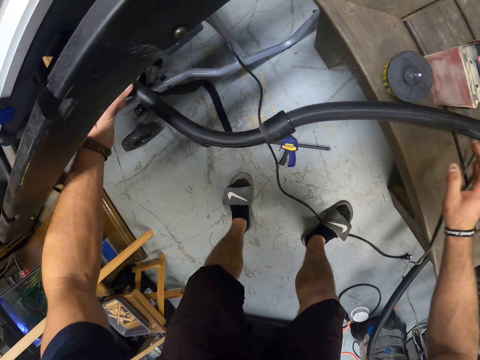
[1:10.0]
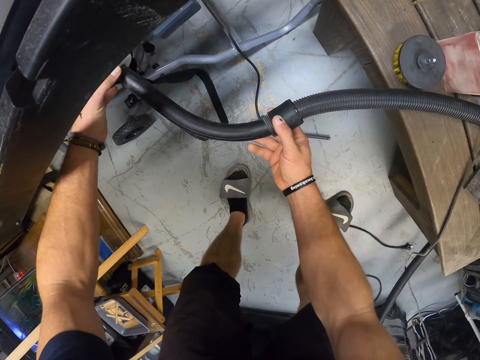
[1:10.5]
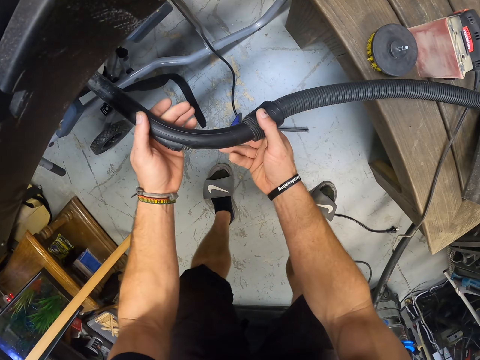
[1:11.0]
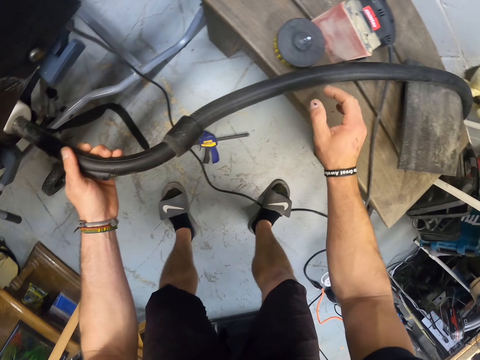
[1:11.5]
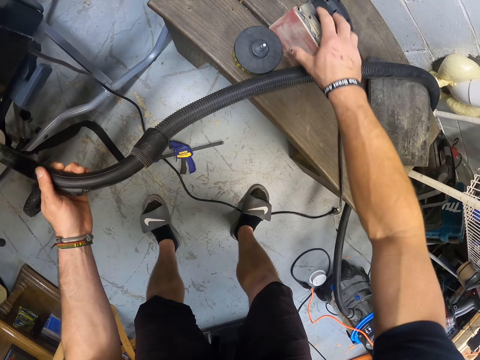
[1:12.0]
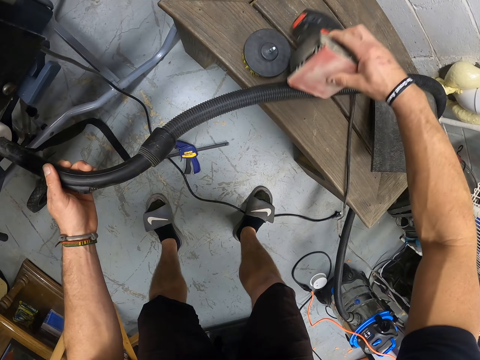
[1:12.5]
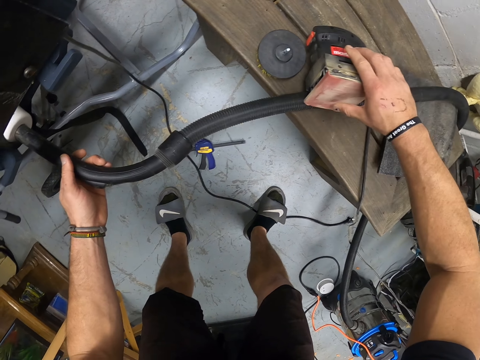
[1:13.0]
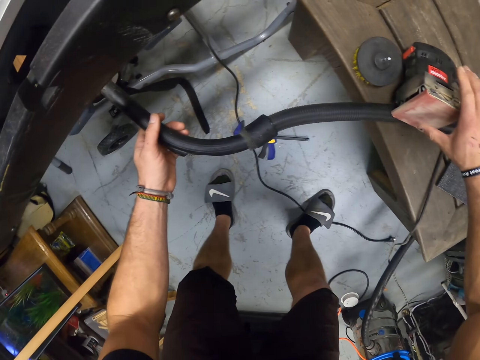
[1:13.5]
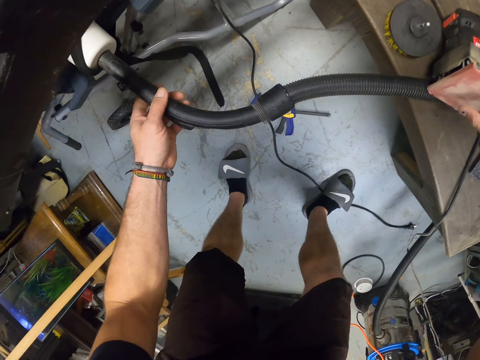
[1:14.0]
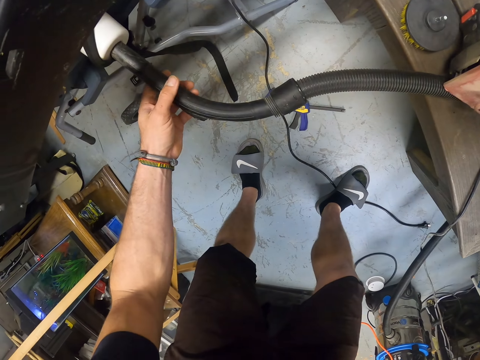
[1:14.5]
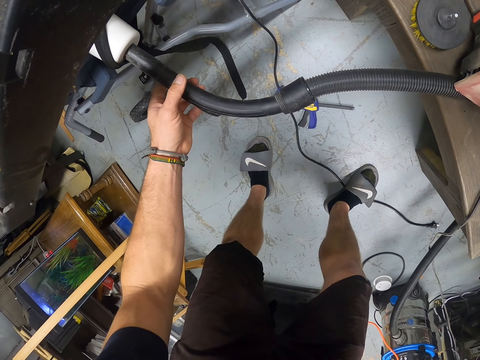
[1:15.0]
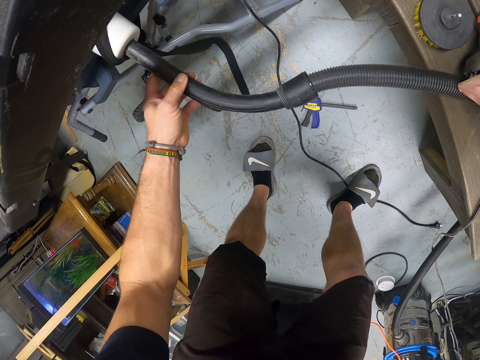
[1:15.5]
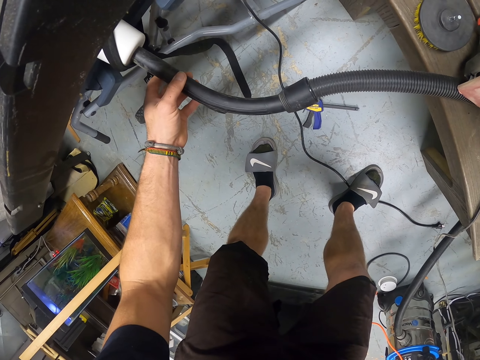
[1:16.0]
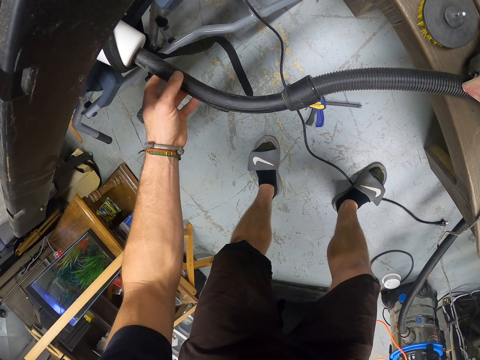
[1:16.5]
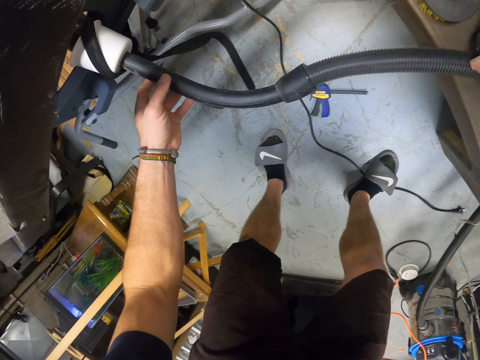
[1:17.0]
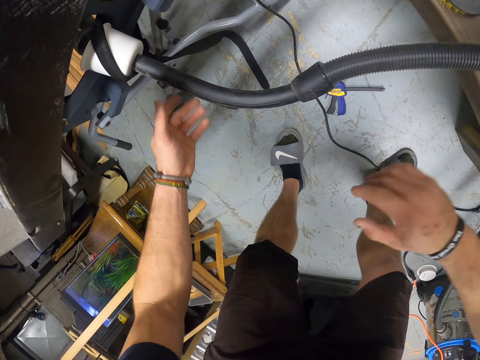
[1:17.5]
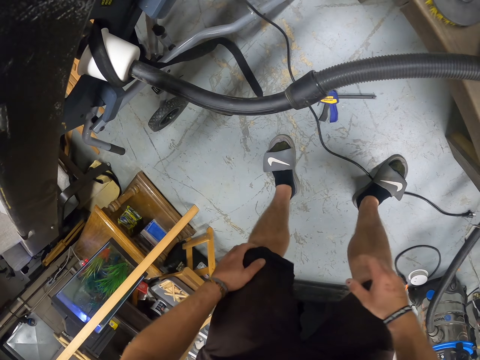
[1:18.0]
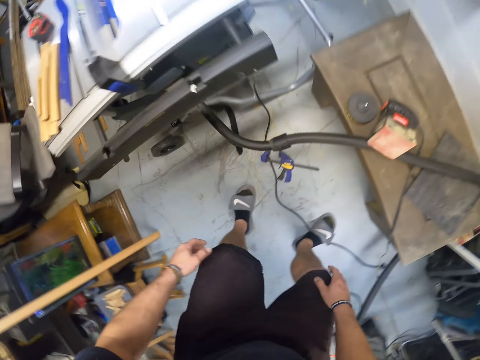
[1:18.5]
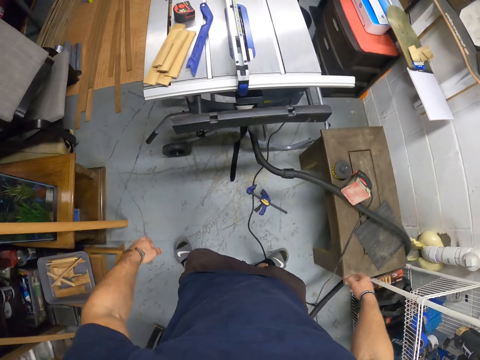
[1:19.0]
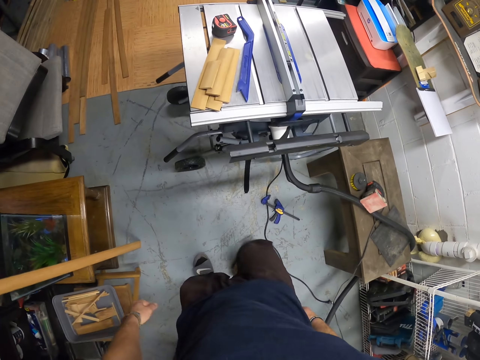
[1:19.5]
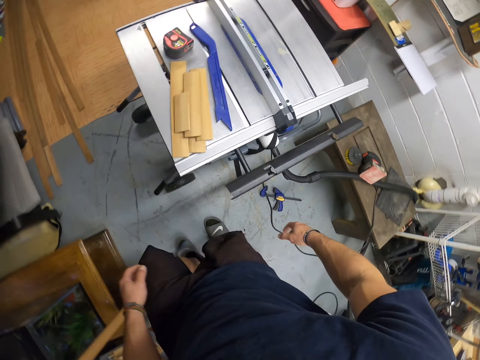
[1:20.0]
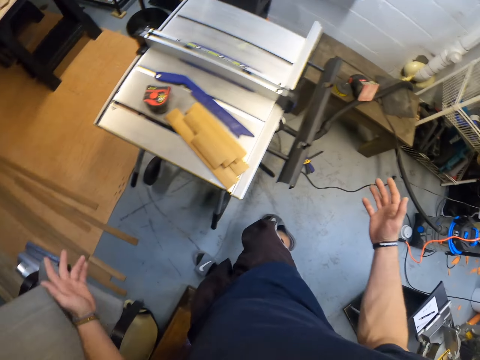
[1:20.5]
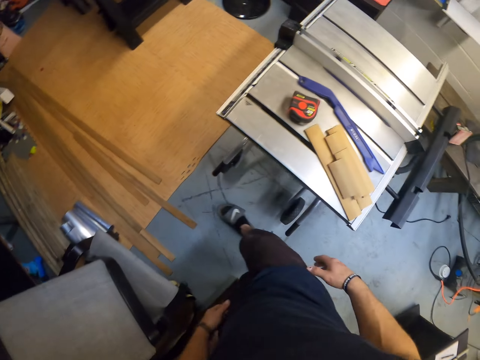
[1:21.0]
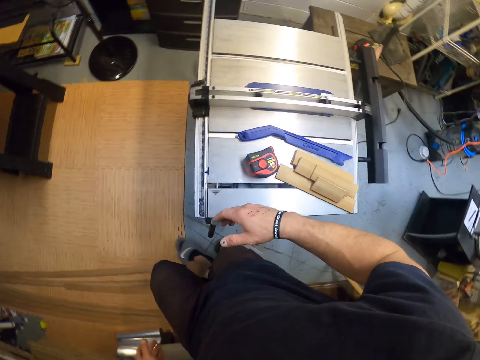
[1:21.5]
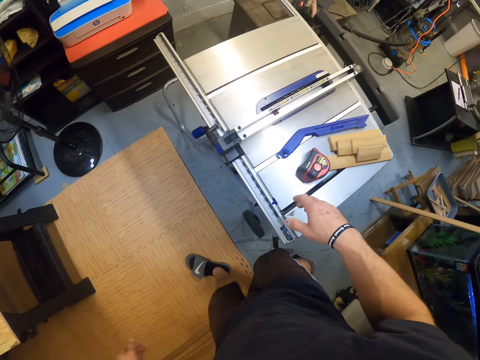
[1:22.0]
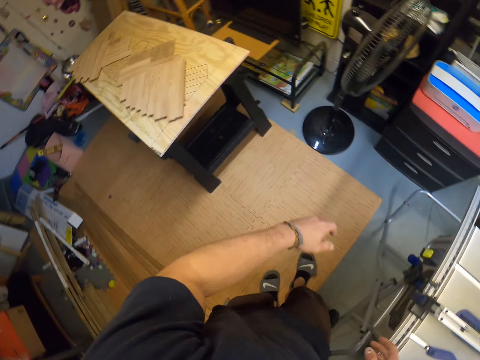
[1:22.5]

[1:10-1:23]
The camera wearer holds the pipe or black hose with both hands. He picks up a sanding machine from the table with his right hand. He places the sanding machine on the black hose with his right hand. He supports the pipe with something. He holds the pipe with the left hand. He looks at the pipe. He lifts both hands.

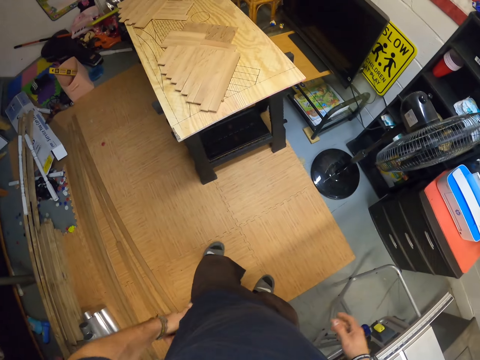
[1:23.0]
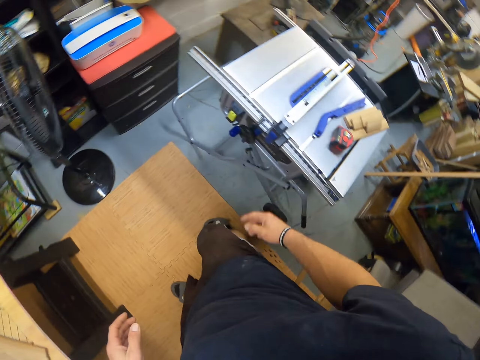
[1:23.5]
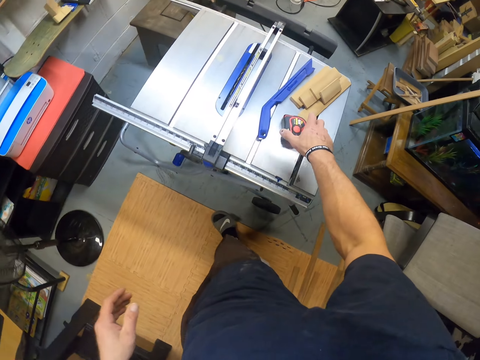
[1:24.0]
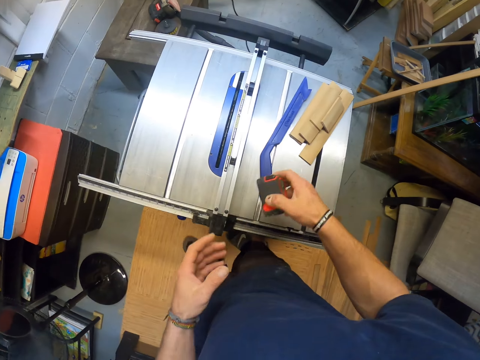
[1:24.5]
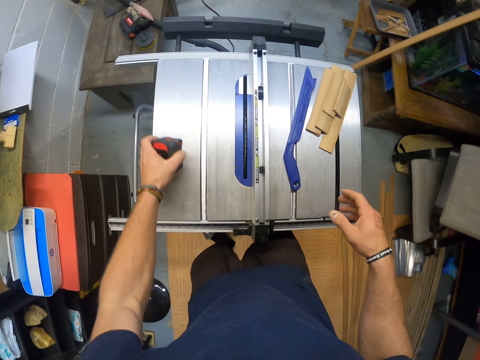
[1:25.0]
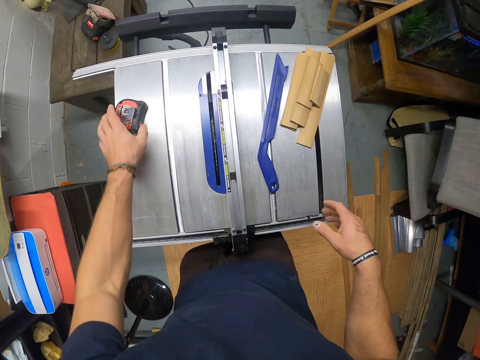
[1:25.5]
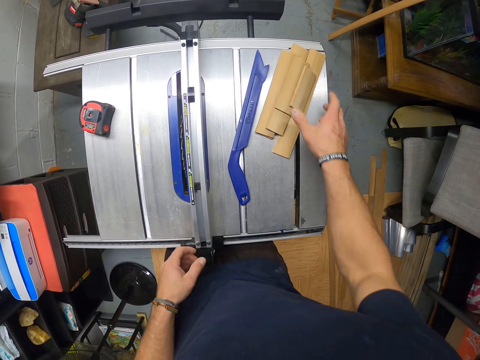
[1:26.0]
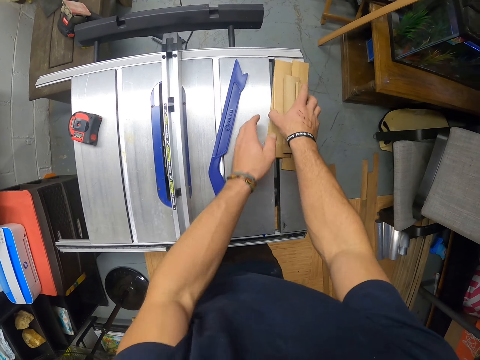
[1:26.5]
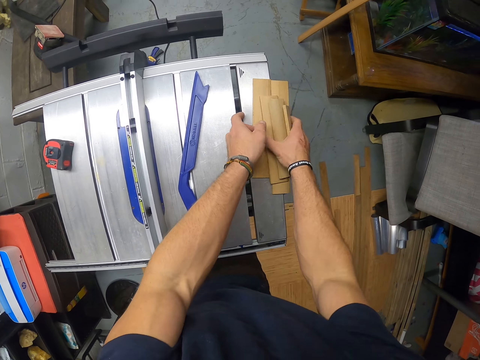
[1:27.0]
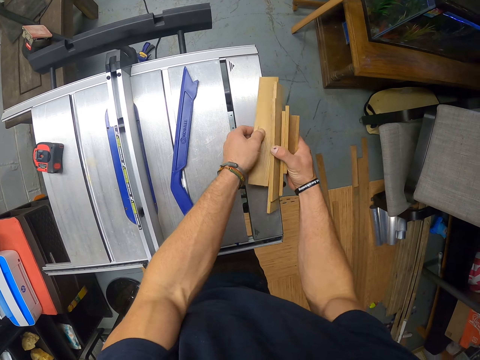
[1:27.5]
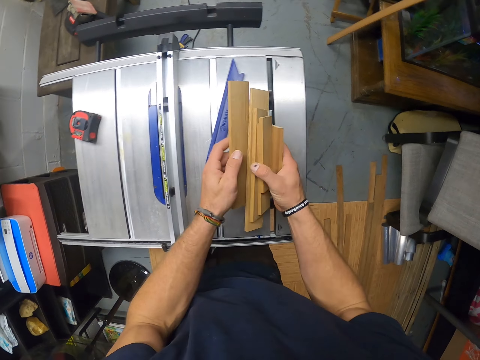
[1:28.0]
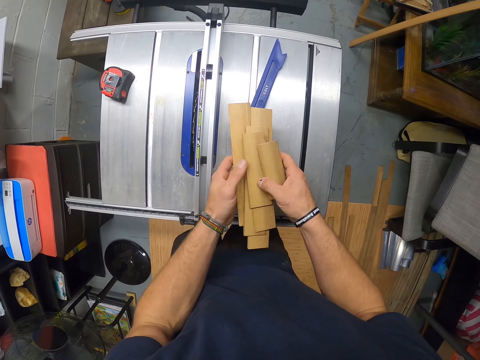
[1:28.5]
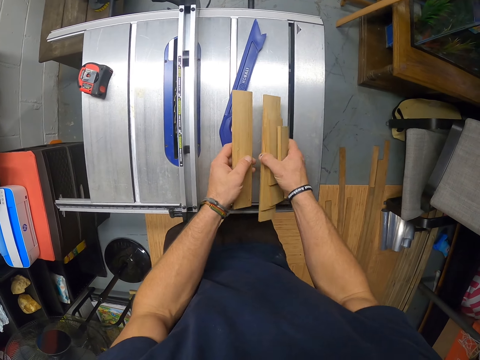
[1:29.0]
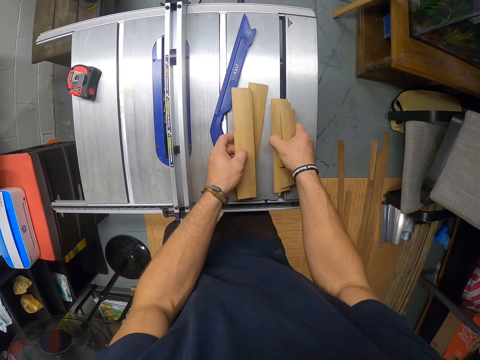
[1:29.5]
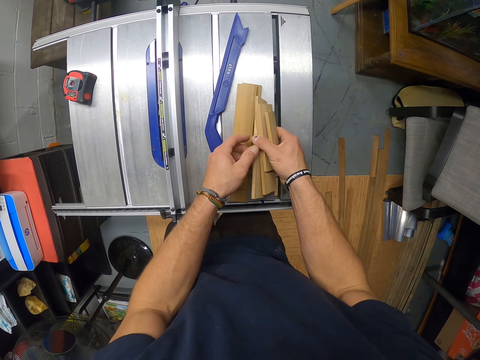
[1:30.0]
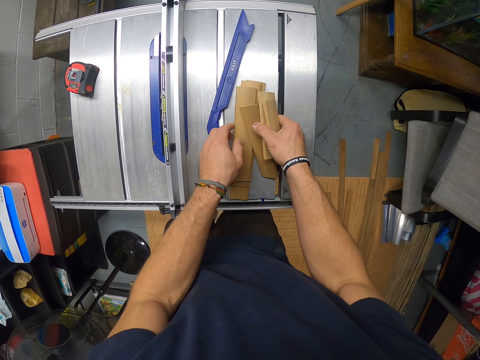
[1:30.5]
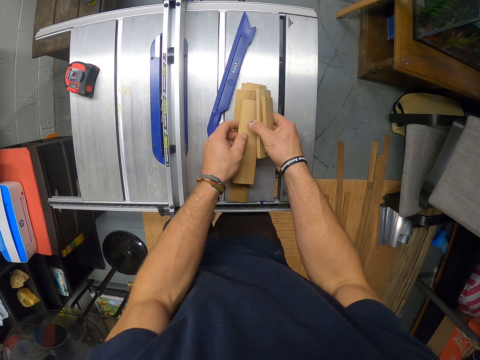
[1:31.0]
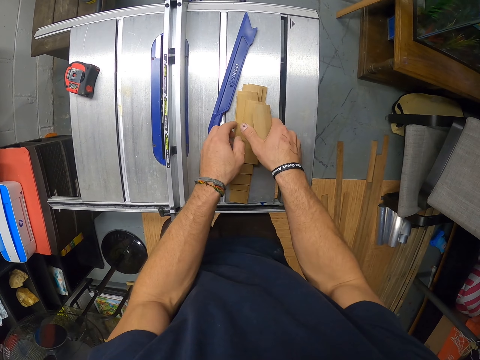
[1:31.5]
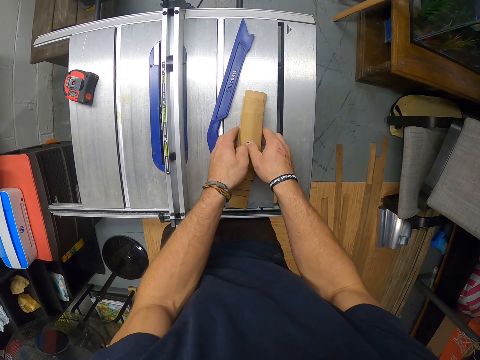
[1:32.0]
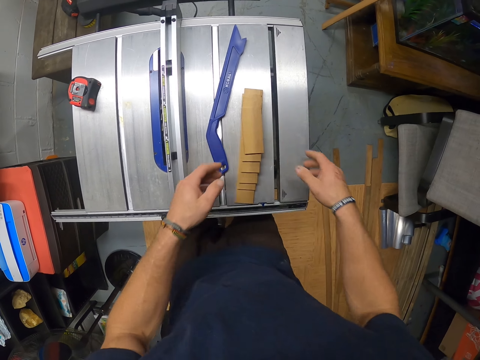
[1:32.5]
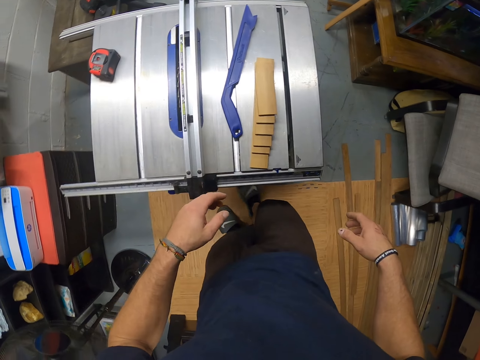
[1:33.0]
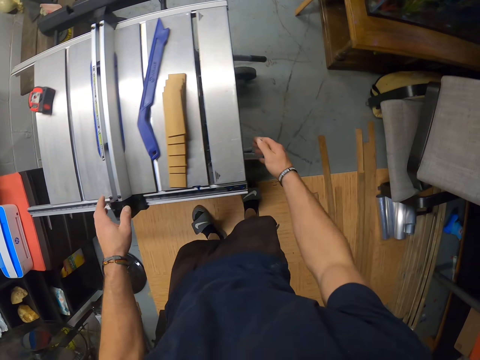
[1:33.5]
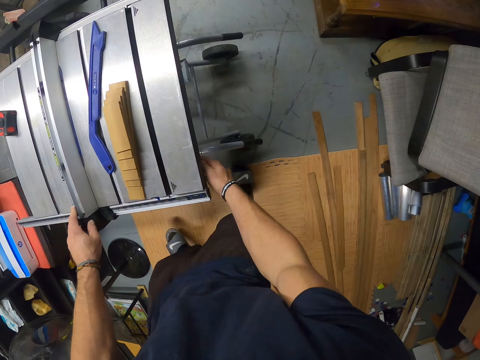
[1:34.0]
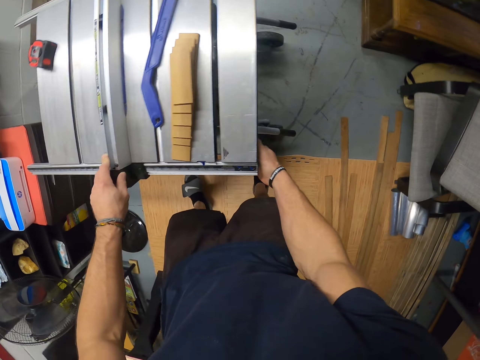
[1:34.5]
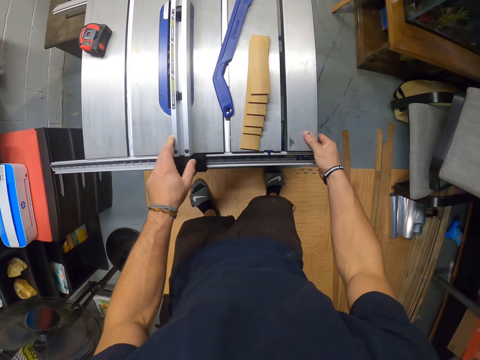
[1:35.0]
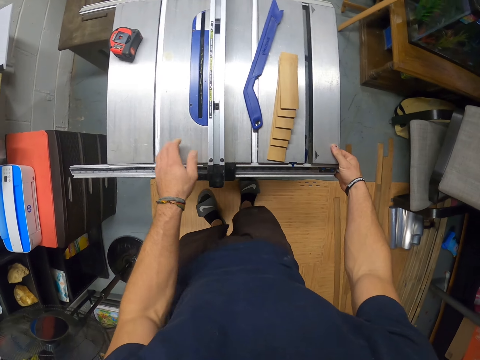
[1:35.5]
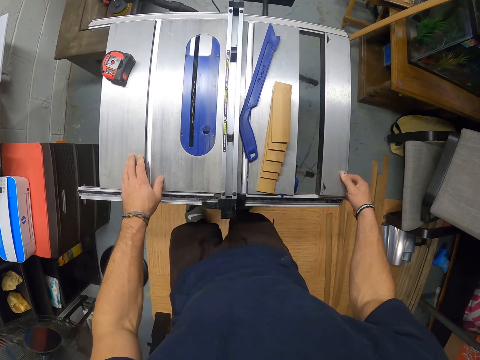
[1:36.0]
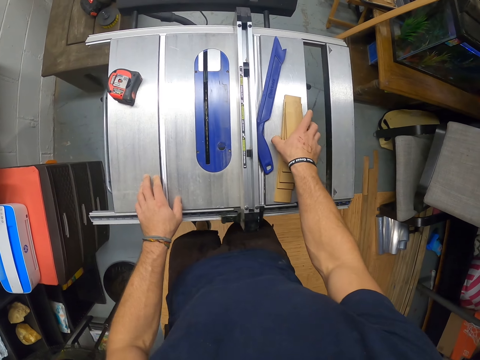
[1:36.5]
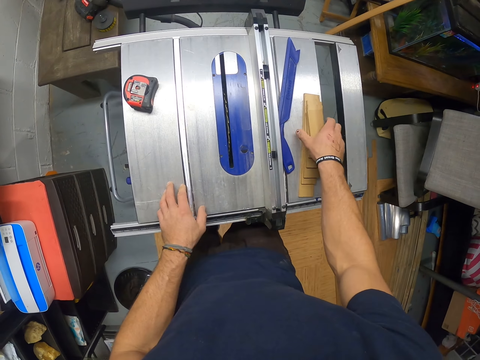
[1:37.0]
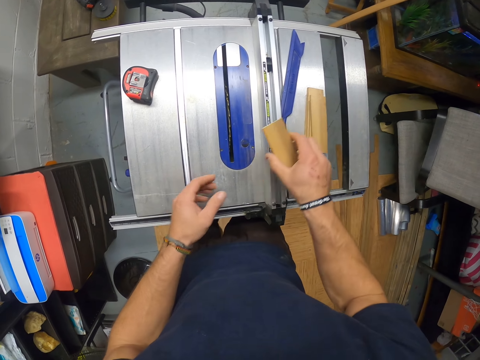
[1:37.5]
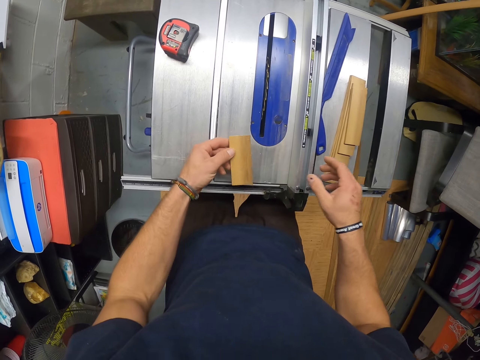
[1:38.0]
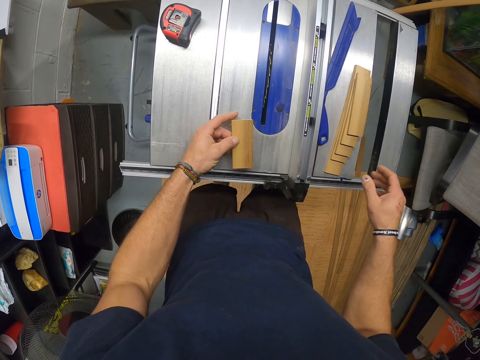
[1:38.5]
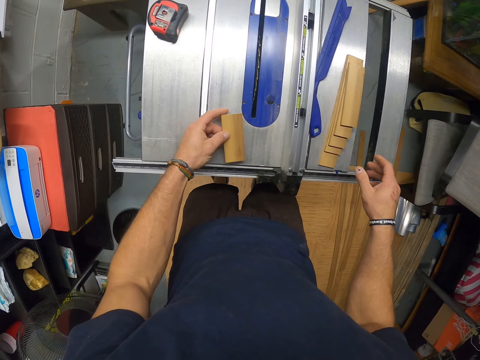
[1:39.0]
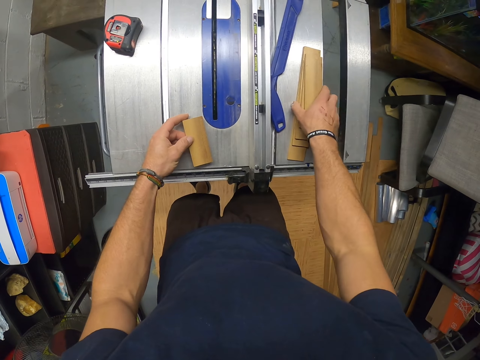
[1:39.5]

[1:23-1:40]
The camera wearer looks around. He picks up a tape measure from a table saw with his right hand, transfers the tape measure from his right hand to his left hand, and drops the tape measure on the table saw with his left hand. He picks up some strip woods or pieces of wood from the table saw with his hands. He arranges the strip woods on the table saw with his hands. He separates the pieces of wood on both hands. He holds a blade guard on the table saw with his left hand. He puts his right hand beneath the table saw. He opens something. He shifts the blade guard on the table saw with his hands. He moves the strip woods on the table saw with his right hand. He picks up one strip wood from the table saw with his right hand. He aligns the pieces of wood with the right hand. He transfers the strip wood from his right hand to his left hand and drops the strip wood on the table saw with his left hand. He moves the strip woods on the table saw with his right hand.
